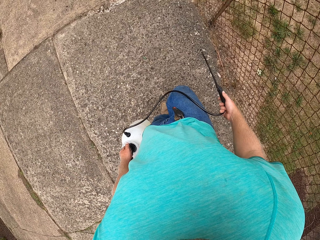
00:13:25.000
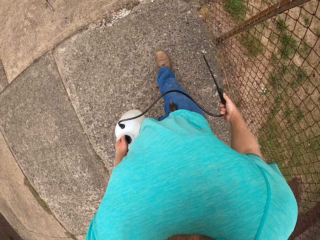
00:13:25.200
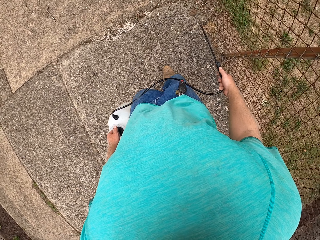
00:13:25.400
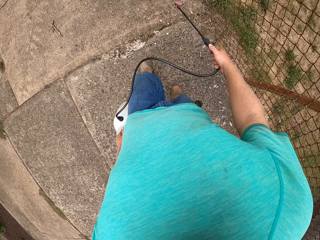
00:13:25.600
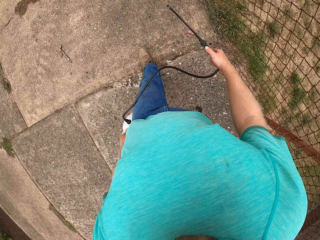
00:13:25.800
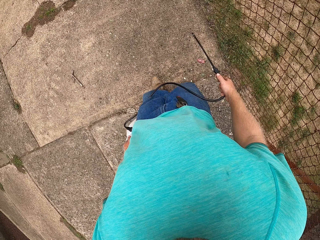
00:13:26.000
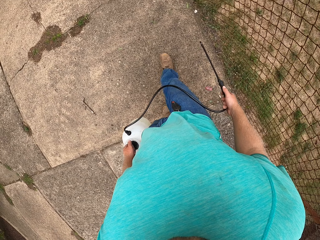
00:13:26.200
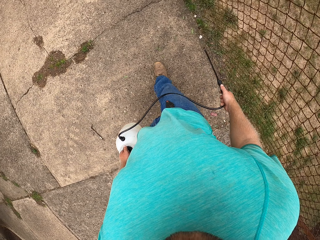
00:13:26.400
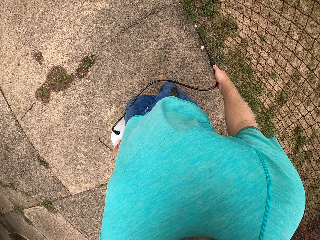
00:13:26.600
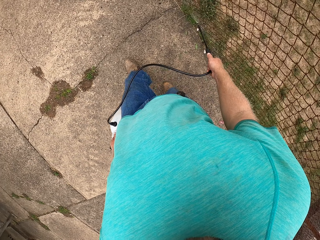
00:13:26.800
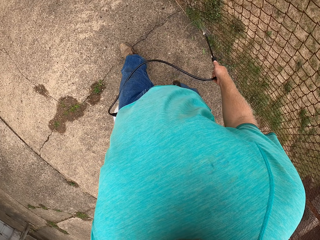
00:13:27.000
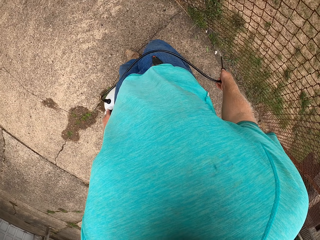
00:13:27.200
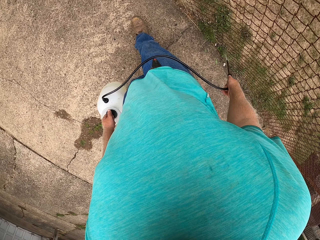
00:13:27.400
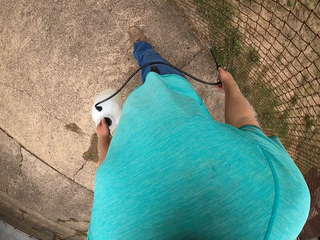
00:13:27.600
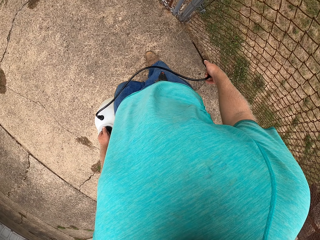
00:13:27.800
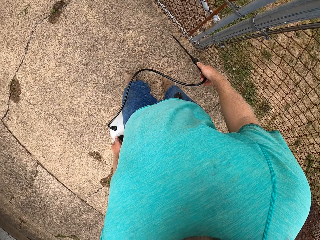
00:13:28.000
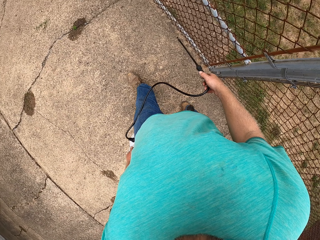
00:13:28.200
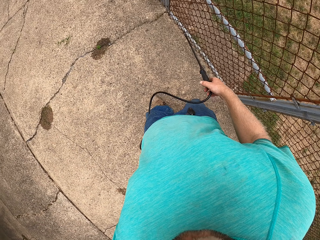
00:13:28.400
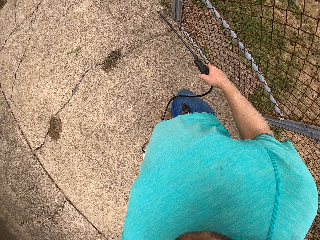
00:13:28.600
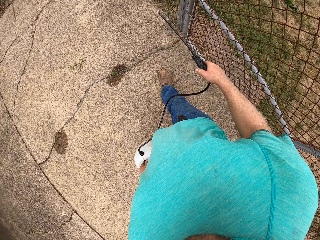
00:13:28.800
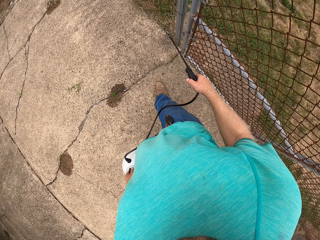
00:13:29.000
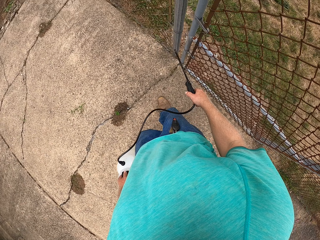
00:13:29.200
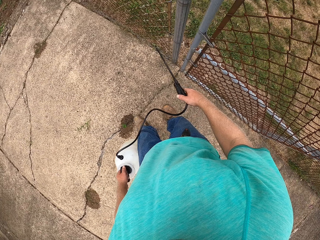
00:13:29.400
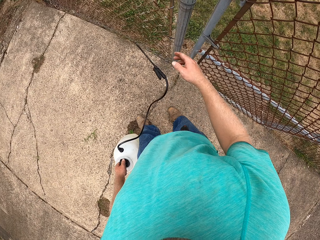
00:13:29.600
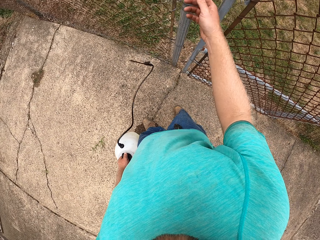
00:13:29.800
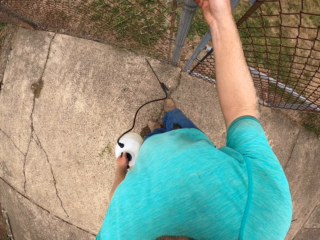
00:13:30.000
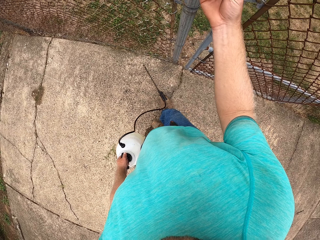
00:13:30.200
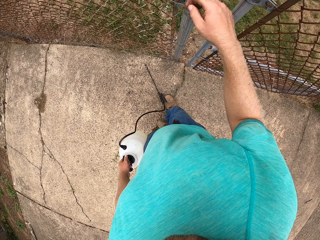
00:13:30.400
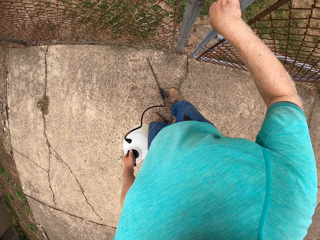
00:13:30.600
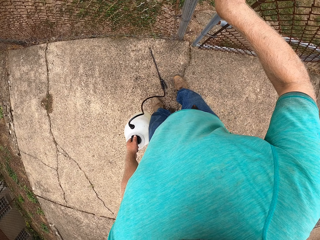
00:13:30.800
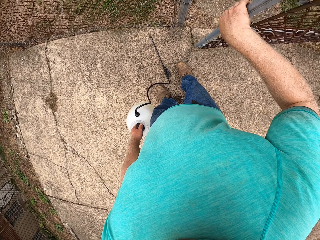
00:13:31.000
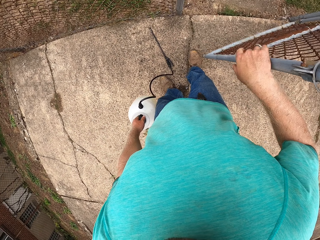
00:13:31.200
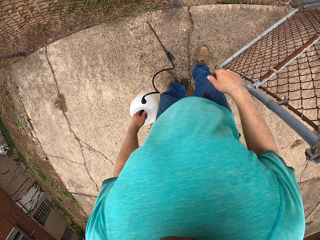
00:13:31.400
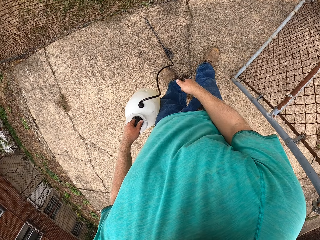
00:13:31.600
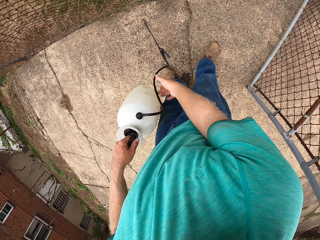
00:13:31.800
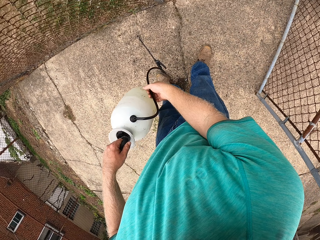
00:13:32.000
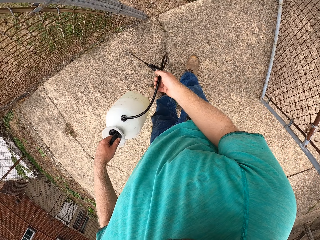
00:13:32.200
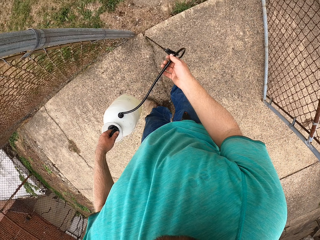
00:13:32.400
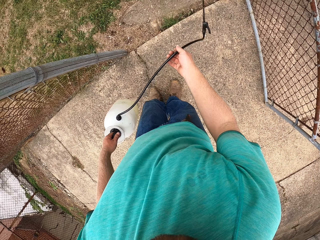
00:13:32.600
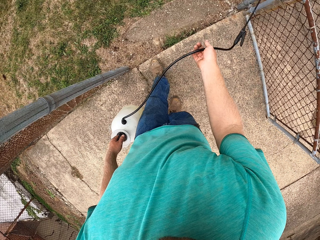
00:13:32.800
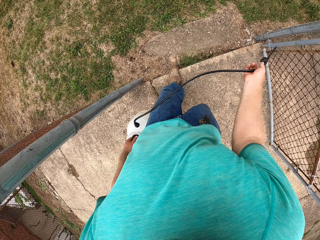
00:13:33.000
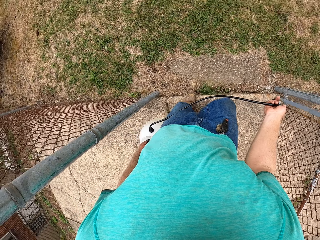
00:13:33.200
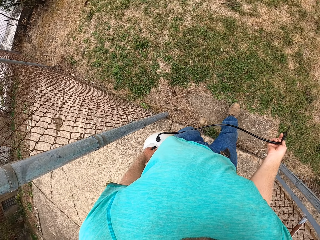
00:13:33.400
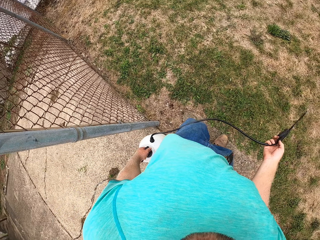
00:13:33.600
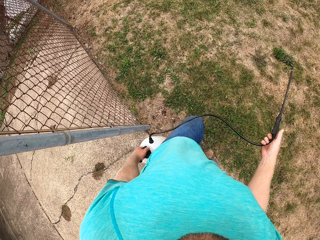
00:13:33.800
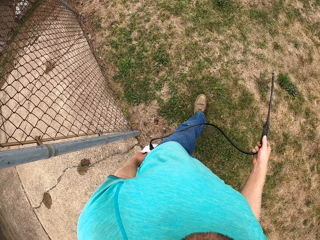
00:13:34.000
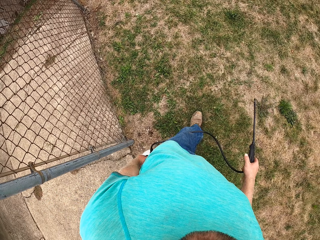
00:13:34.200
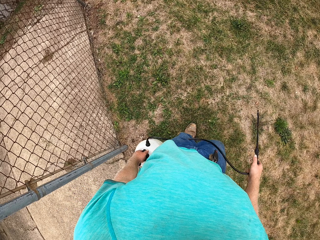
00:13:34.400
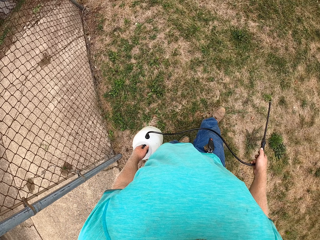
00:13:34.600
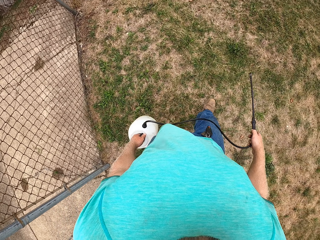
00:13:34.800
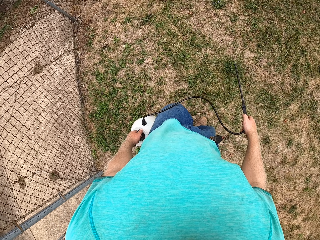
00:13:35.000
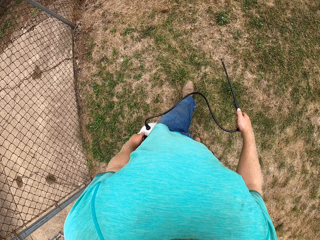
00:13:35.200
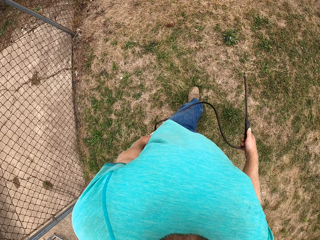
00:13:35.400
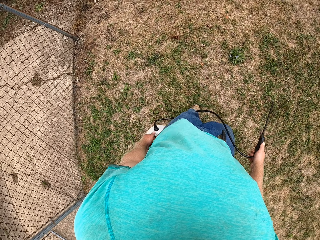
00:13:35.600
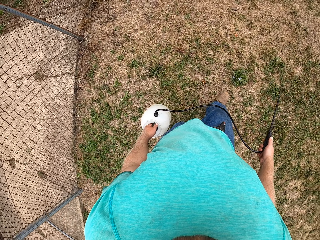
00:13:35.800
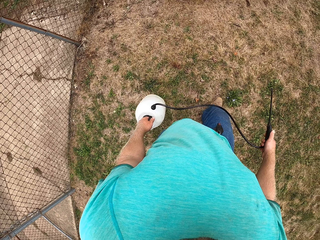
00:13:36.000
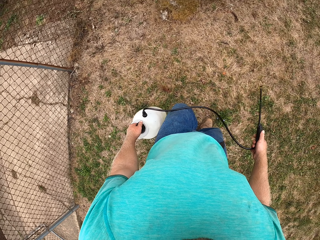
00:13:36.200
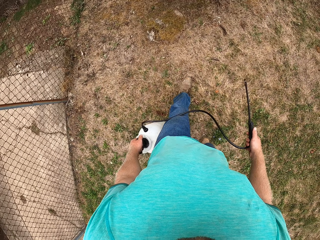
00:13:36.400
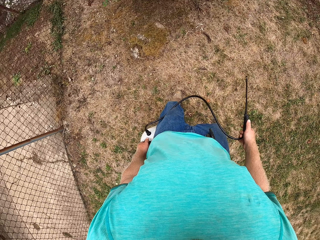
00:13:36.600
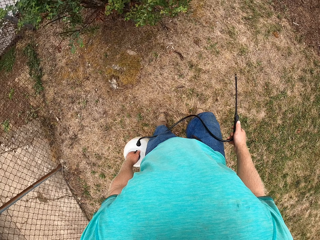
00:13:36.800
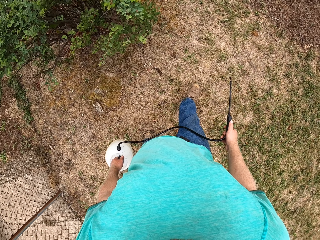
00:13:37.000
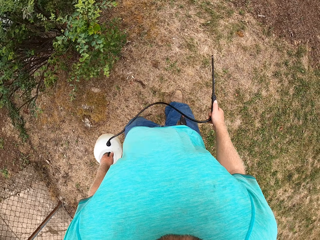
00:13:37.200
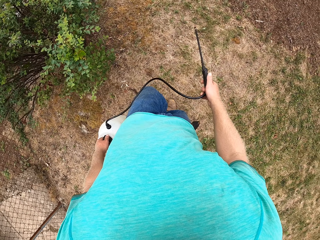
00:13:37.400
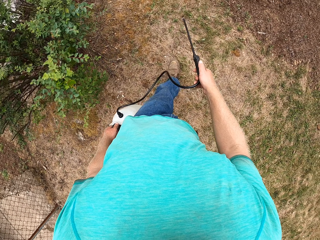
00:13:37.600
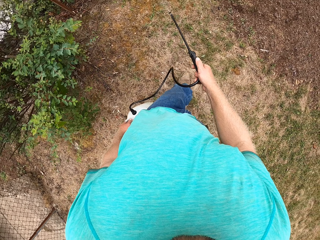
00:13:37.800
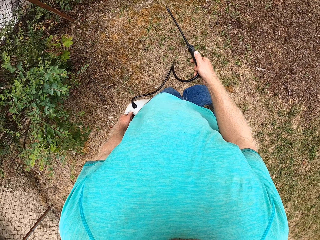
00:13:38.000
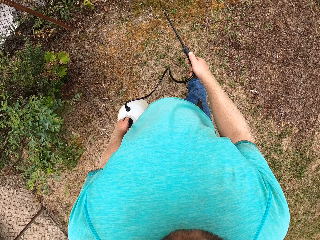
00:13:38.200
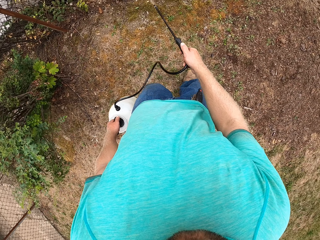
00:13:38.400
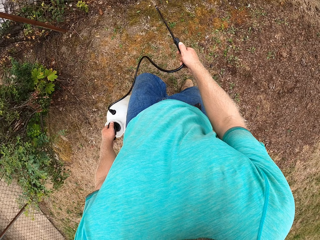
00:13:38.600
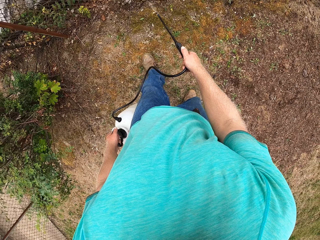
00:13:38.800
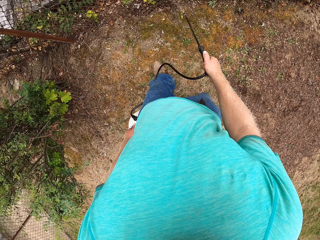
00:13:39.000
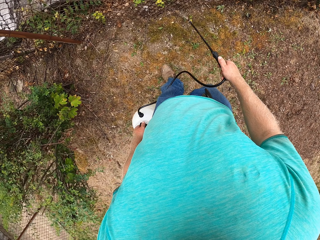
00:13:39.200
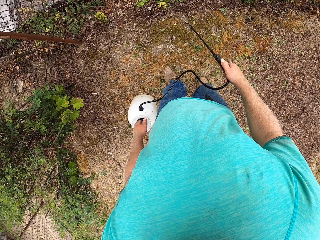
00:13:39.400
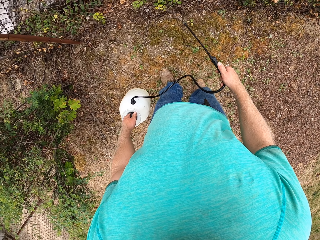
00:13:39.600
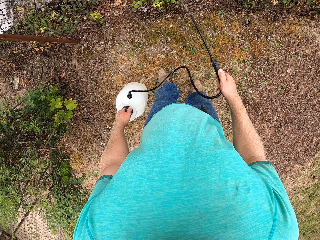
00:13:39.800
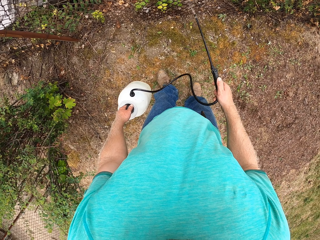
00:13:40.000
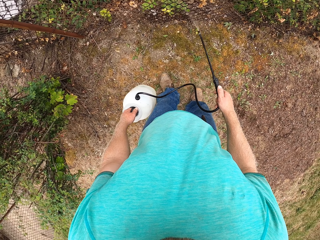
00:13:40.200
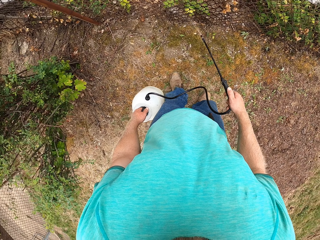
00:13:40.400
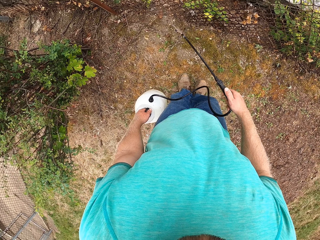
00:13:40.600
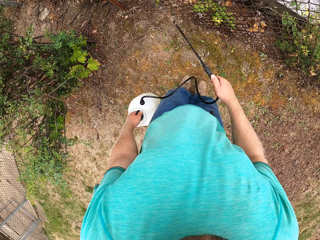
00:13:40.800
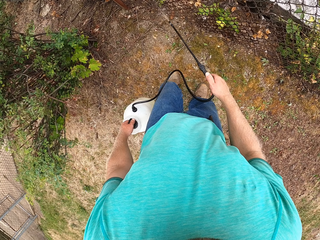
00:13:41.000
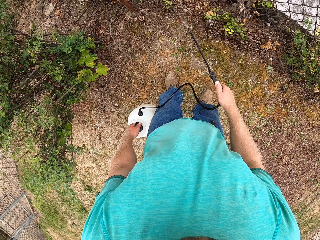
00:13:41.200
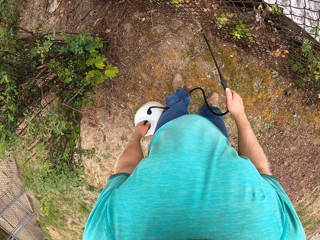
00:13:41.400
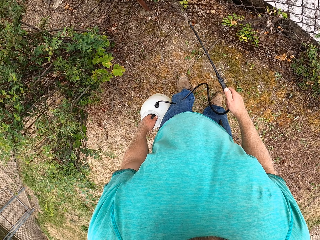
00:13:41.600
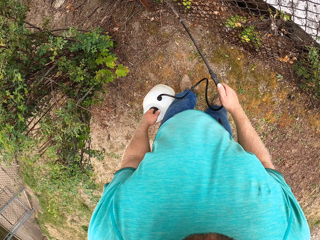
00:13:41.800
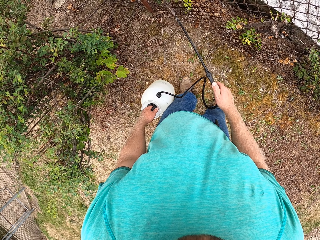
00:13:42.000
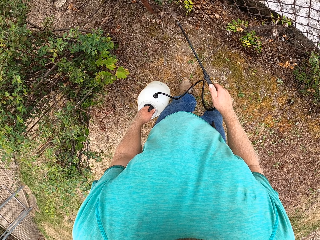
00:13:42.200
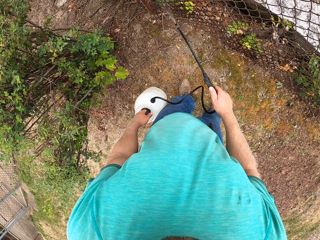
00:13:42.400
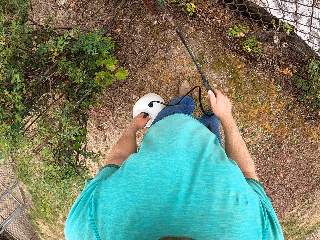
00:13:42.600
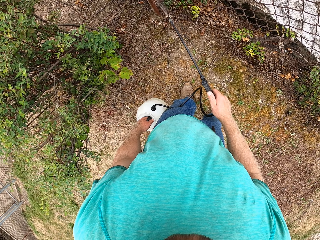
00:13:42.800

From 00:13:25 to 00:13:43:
The camera wearer sprays the plants. He drops the sprayer gun on the ground with his right hand. He opens a door with his right hand. He grabs the hose with his left hand. He lifts the spray can's pipe and walks. He sprays herbicides on the grasses on the ground with the sprayer in both hands.

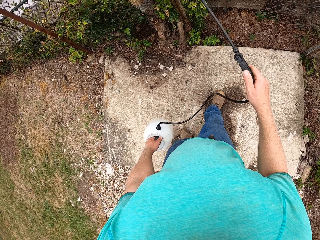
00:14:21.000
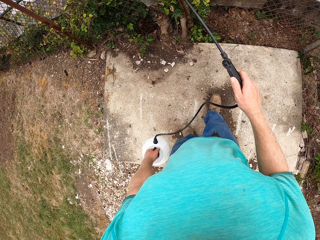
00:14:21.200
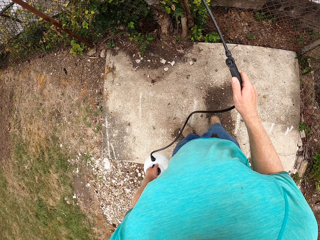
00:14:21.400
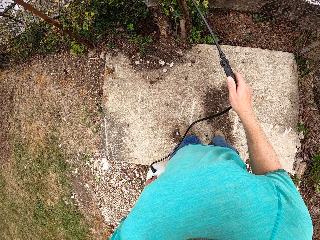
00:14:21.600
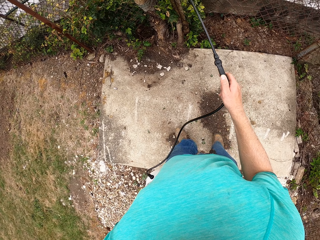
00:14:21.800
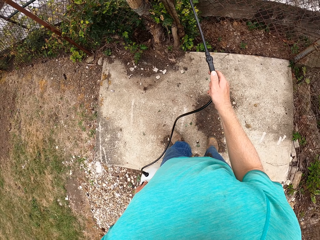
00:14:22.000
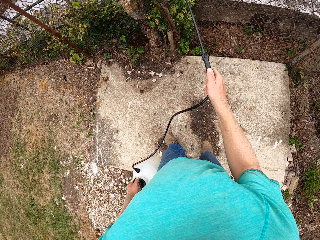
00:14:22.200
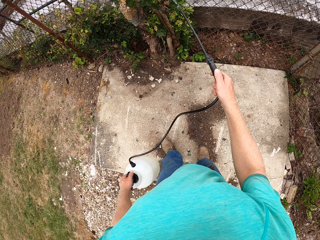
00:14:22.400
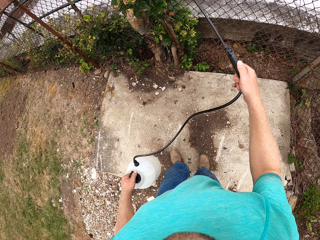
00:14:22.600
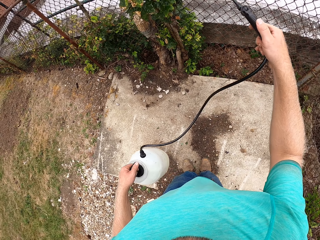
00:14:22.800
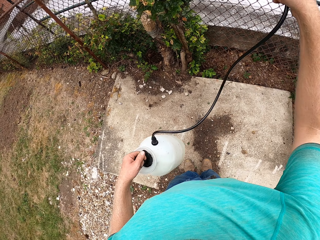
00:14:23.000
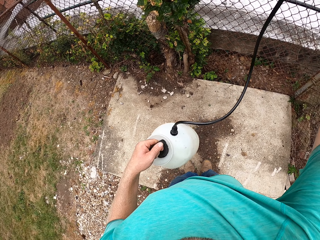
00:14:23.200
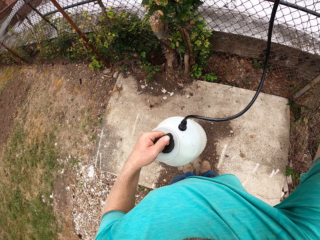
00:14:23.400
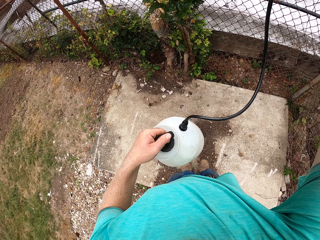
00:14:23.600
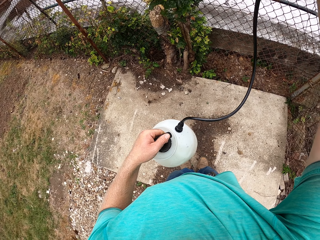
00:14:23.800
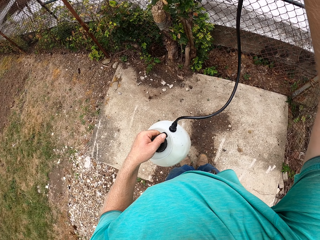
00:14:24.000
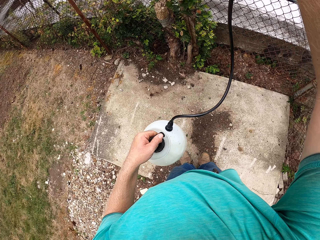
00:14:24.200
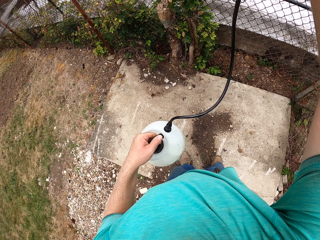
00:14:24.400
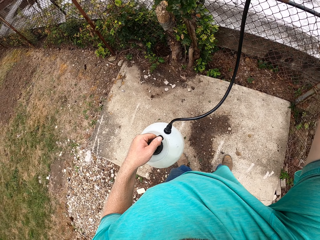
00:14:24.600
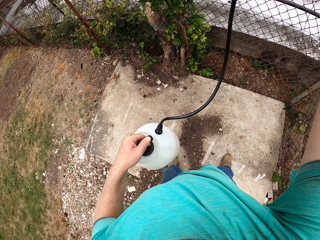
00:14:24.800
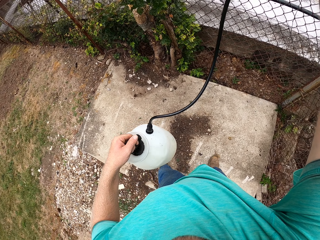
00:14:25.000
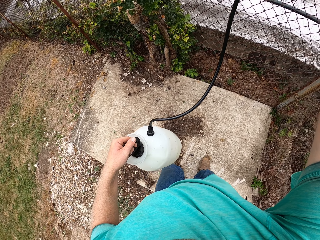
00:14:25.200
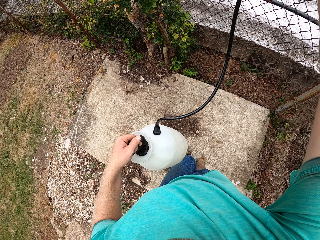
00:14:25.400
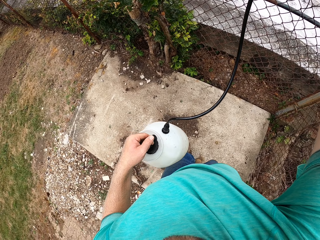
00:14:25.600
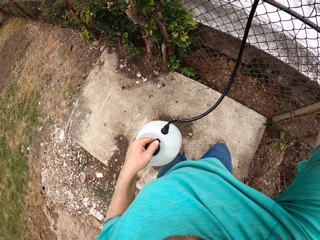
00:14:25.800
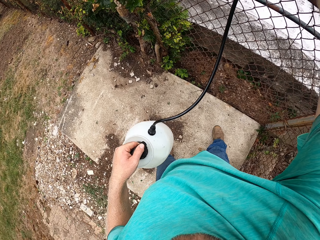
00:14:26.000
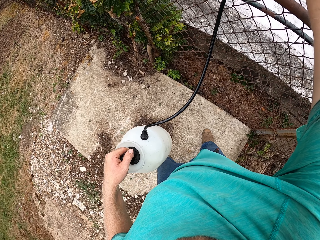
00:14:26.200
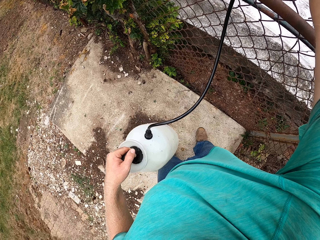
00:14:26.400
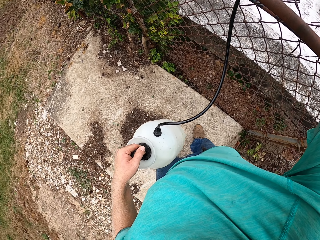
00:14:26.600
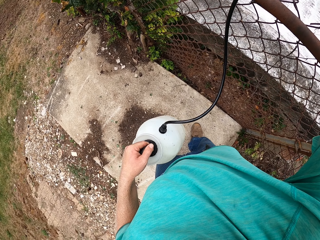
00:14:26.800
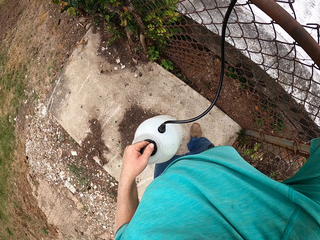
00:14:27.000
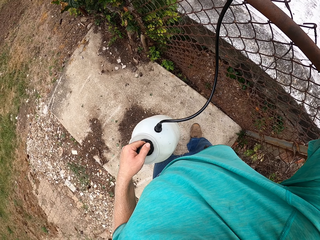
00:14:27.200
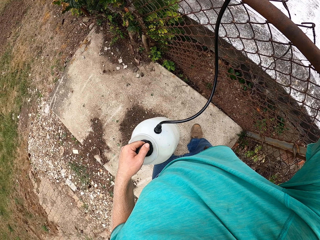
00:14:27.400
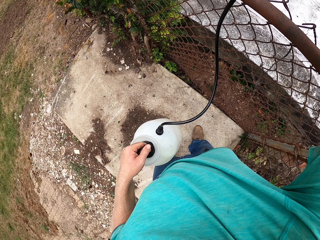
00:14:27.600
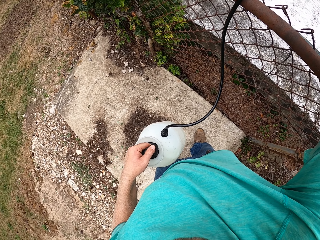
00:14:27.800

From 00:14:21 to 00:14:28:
The camera wearer sprays grasses outside the barbed wire fence with the sprayer in his right hand.
